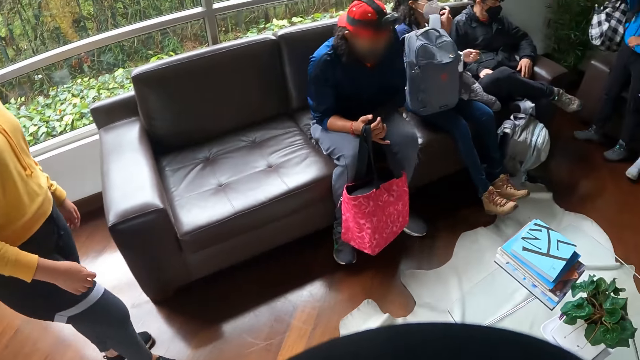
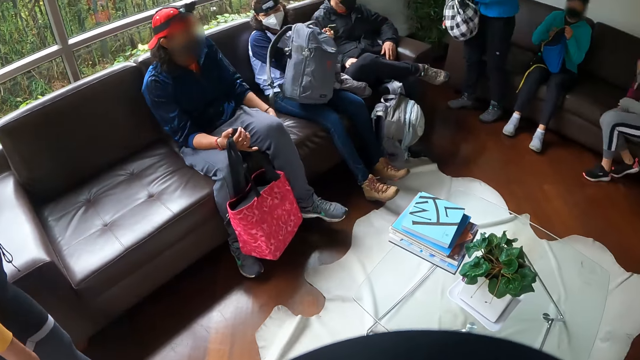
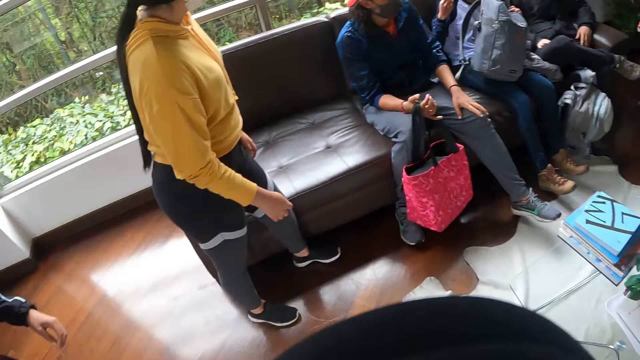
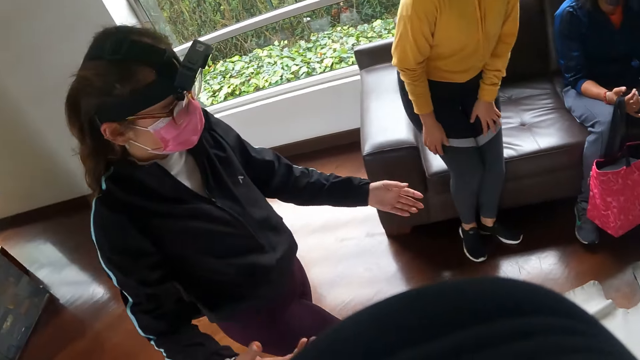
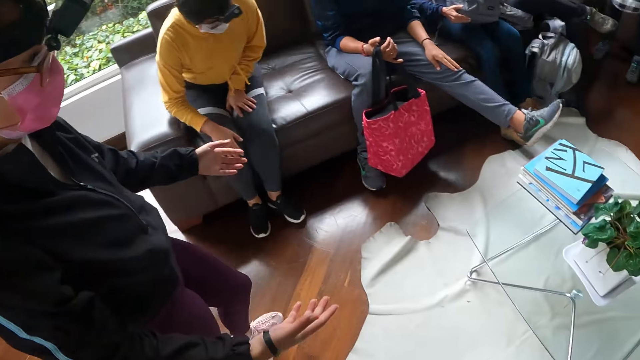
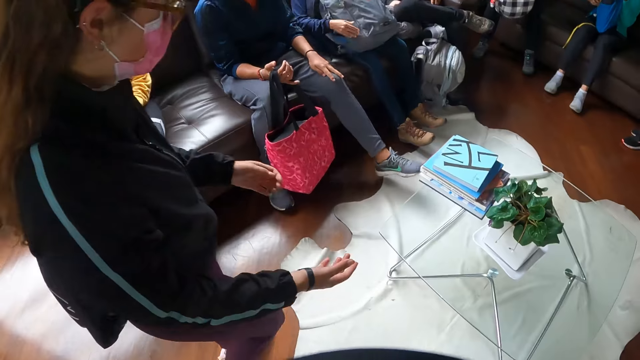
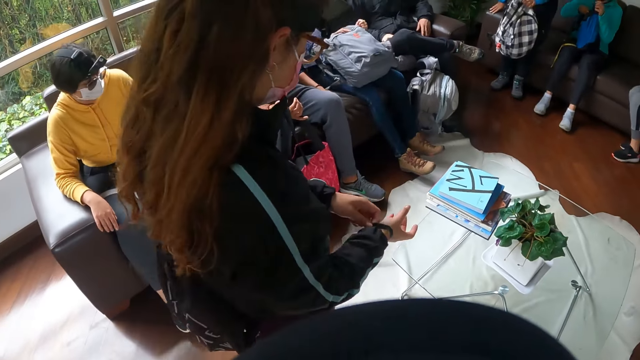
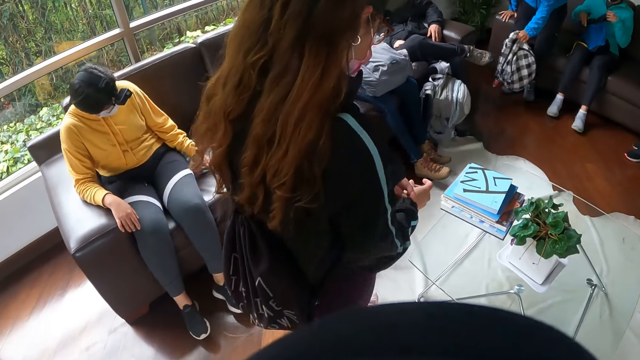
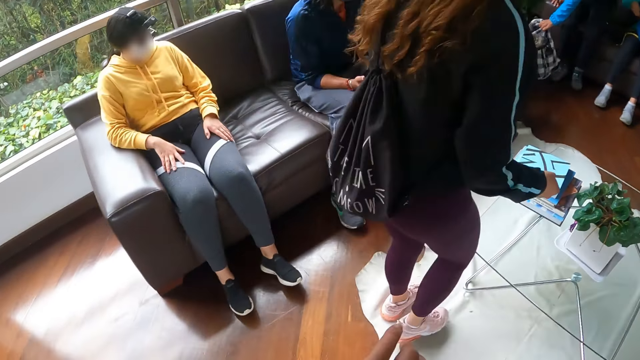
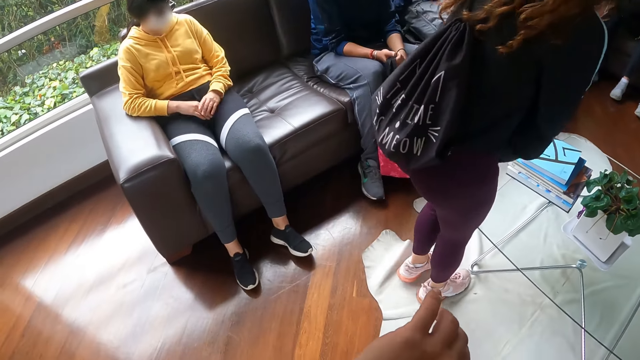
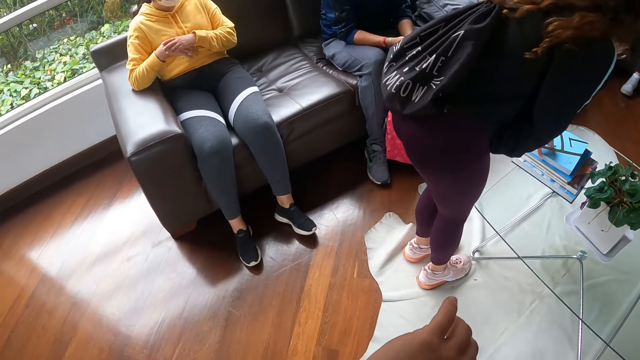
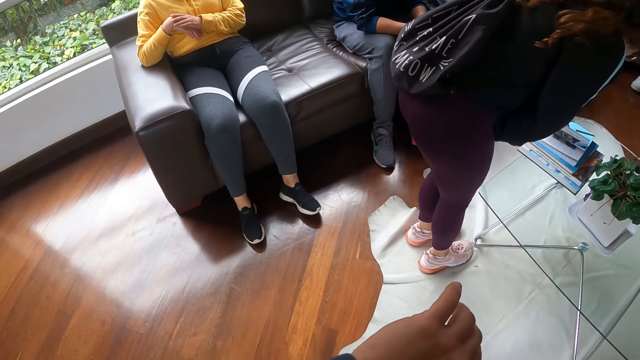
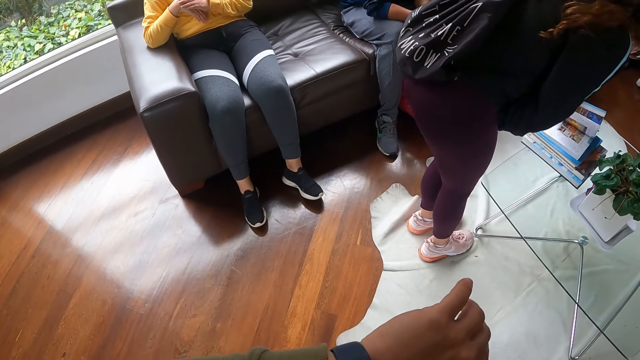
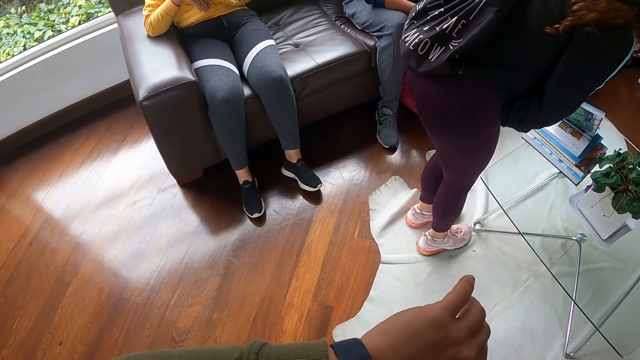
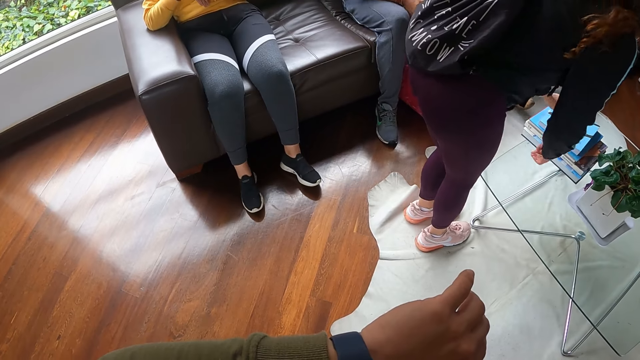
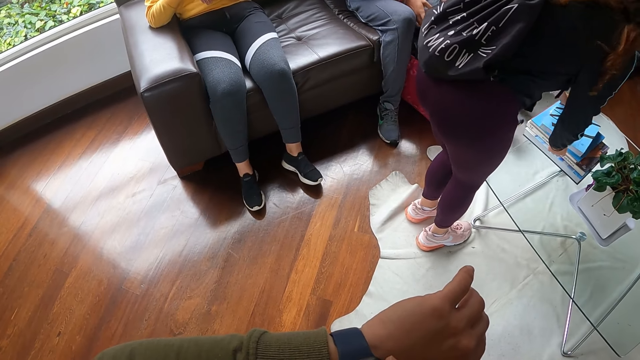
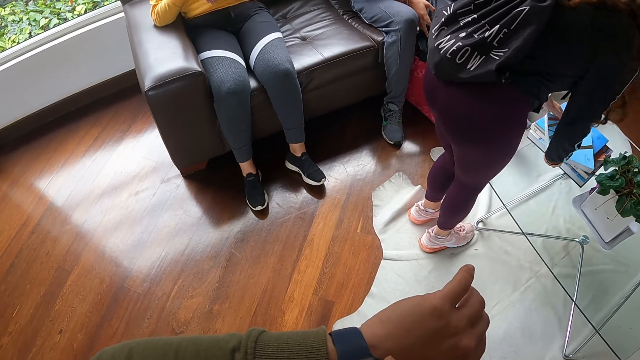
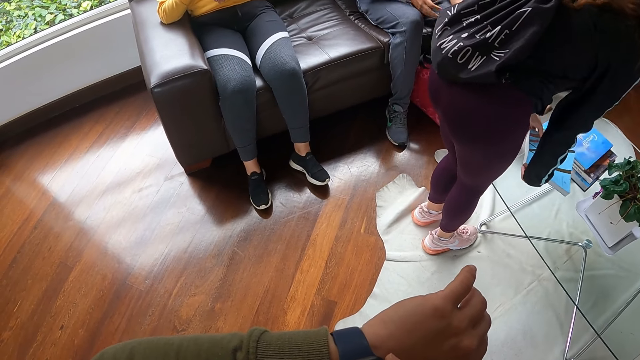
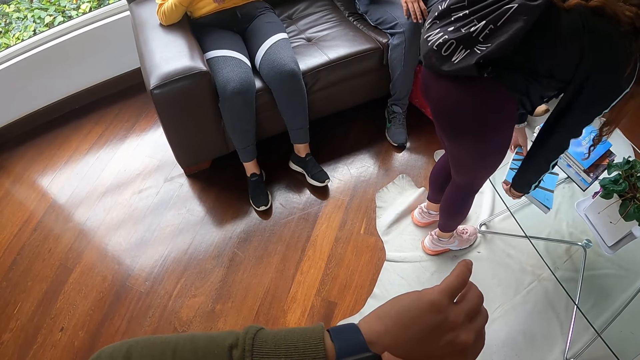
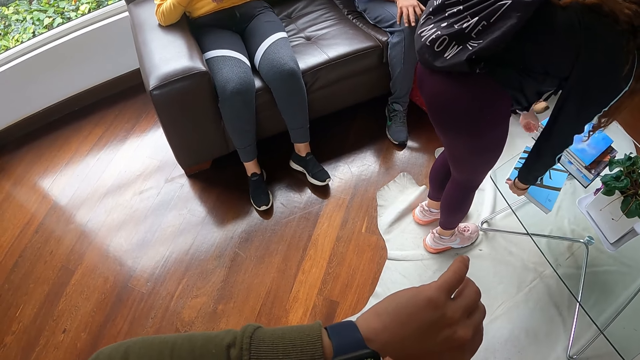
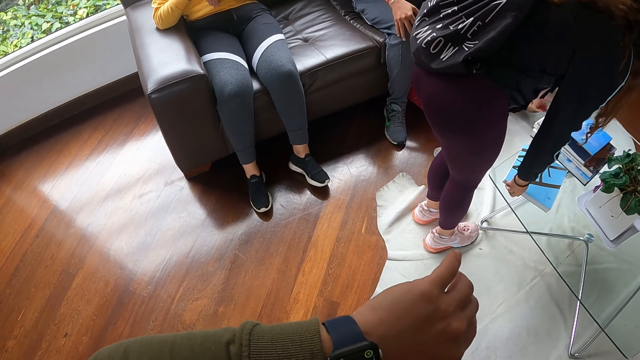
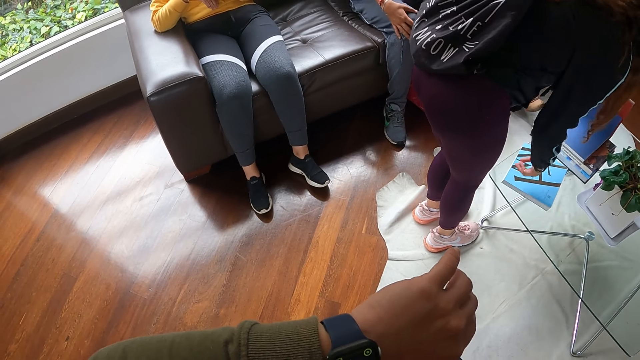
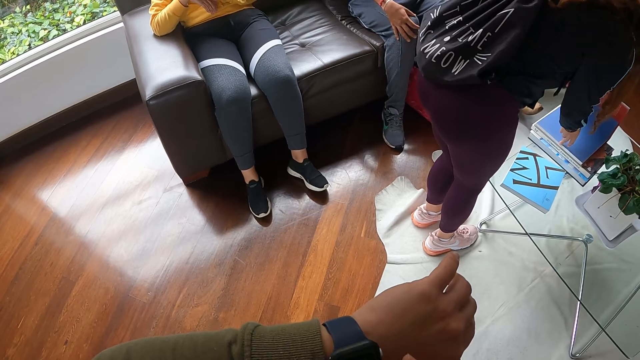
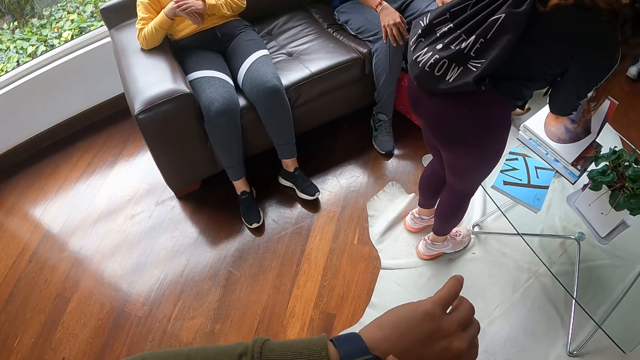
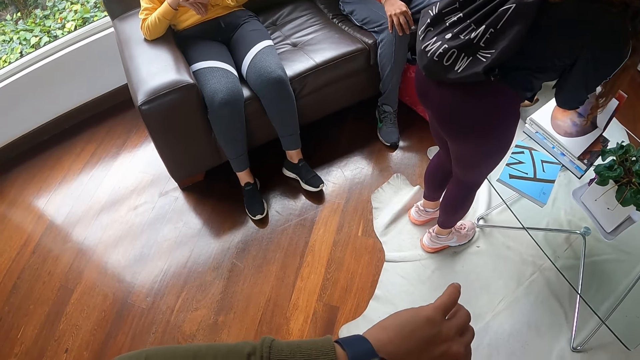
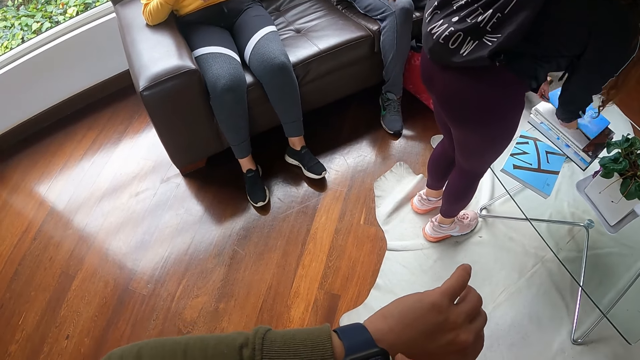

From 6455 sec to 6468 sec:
A woman flips the pages of a book on a pile of books on a center table with her left hand. The camera wearer examines his watch. The woman moves the book from the pile of books on the center table to the top of the center table with both hands. She opens a page of a second book on the pile of books on the center table with her left hand. She opens a page of the book on the pile of books on the center table again.

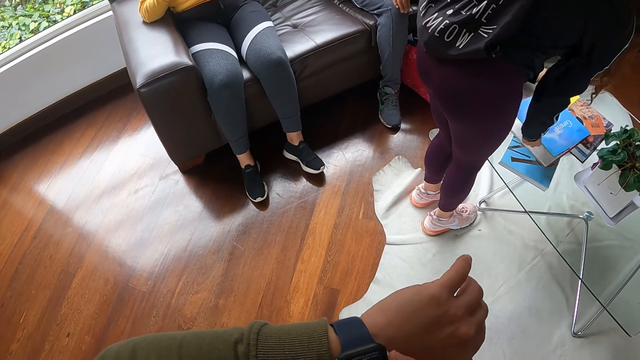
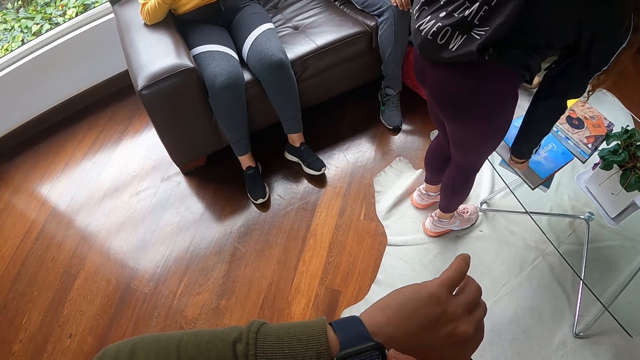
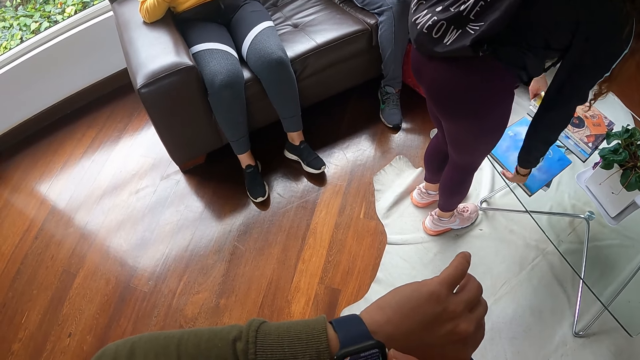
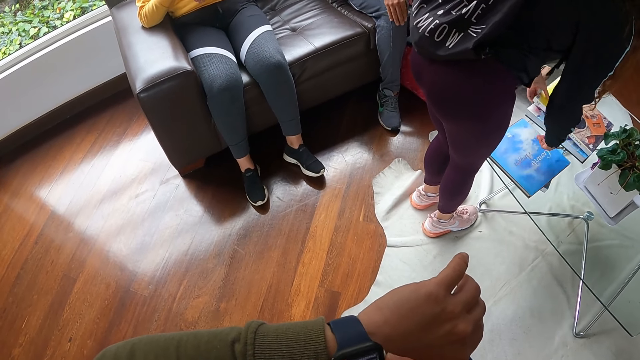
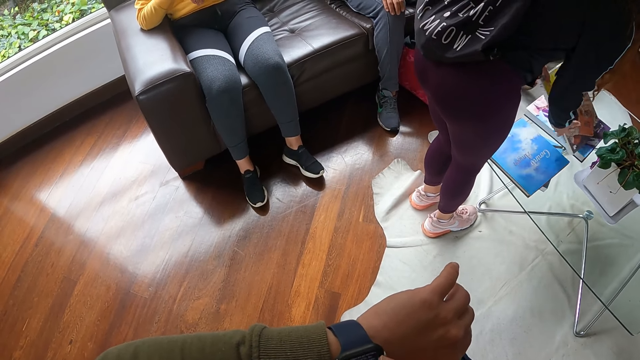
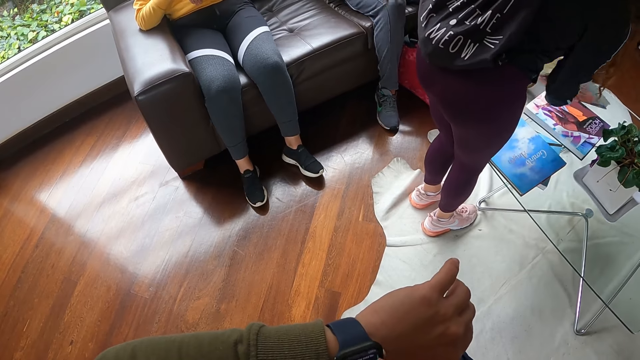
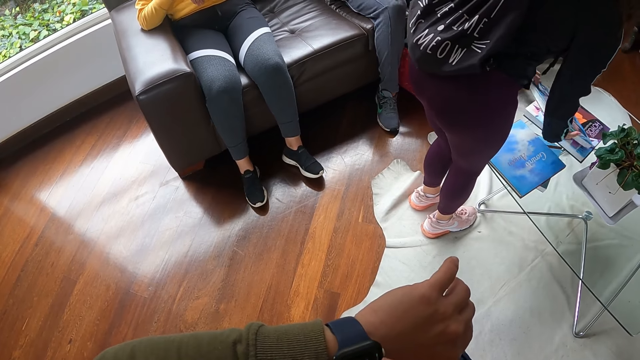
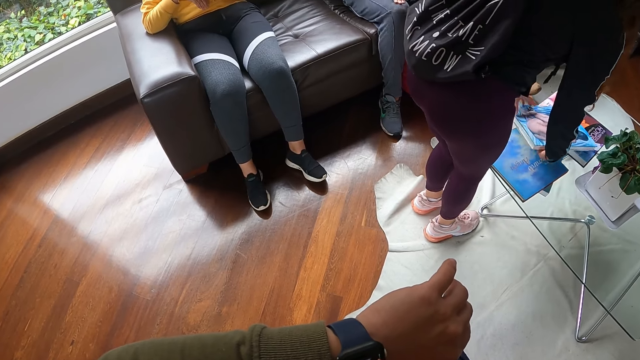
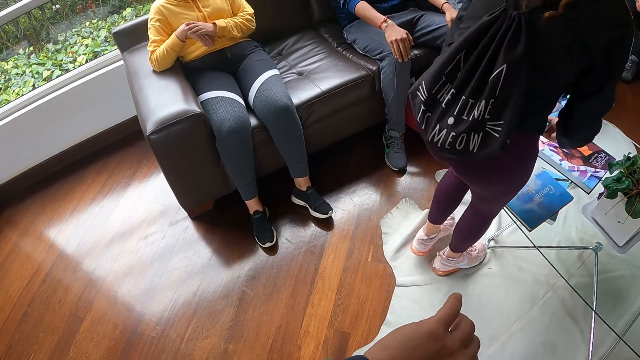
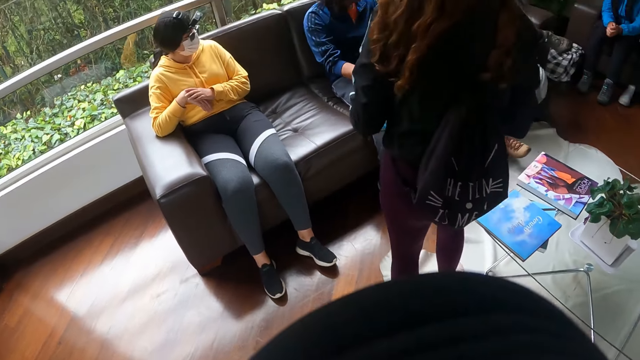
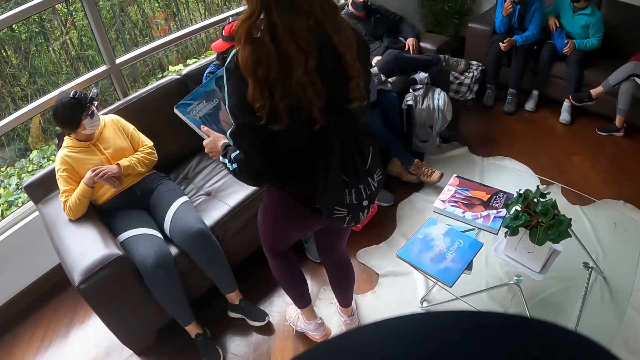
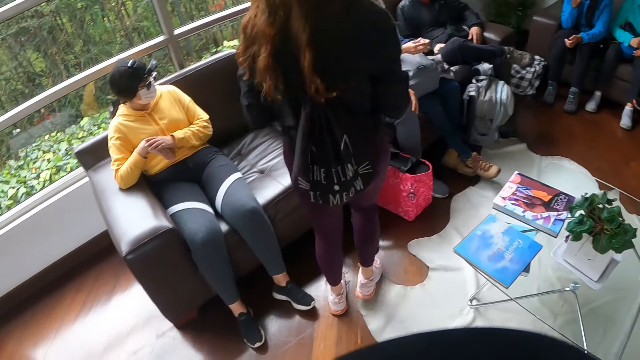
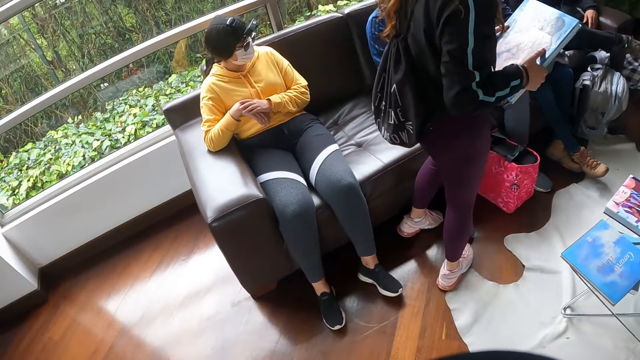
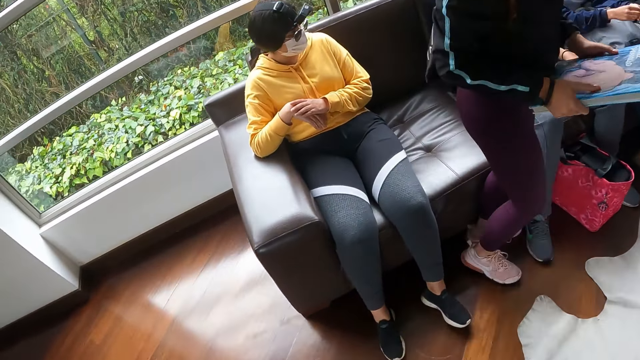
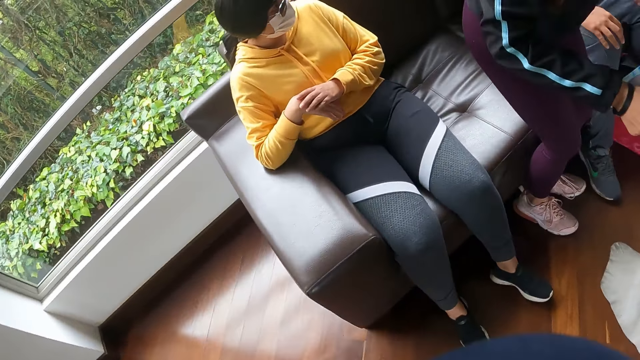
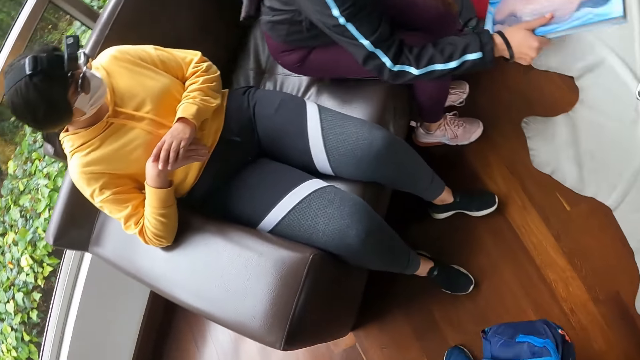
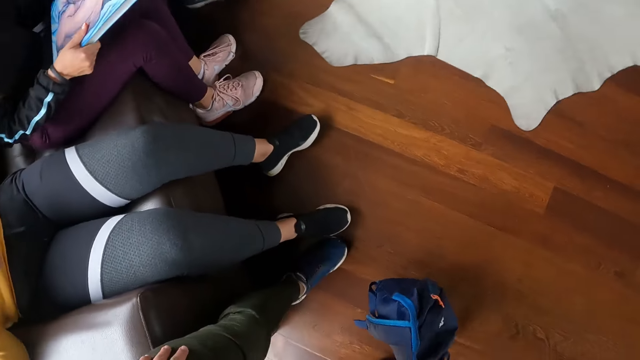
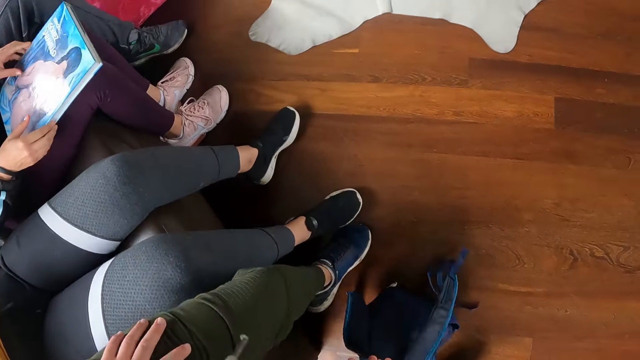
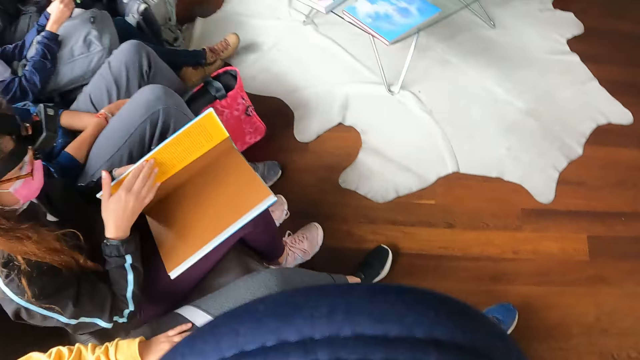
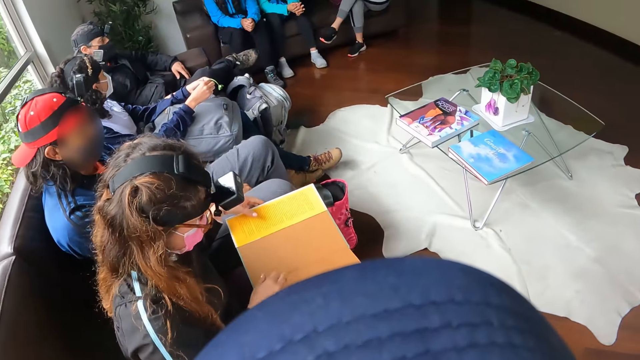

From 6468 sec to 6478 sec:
The woman moves the book from the pile of books on the center table to the top of the center table with both hands, onto the first book. She picks up a third book on the pile of books on the center table with both hands. She sits on a chair or couch. She drops the book in her hands on her lap. The camera wearer sits on the couch. The woman flips the pages of the book on her lap with her right hand.
